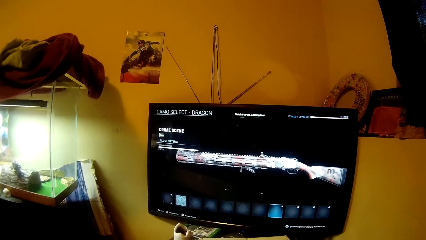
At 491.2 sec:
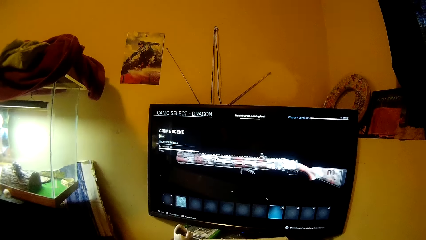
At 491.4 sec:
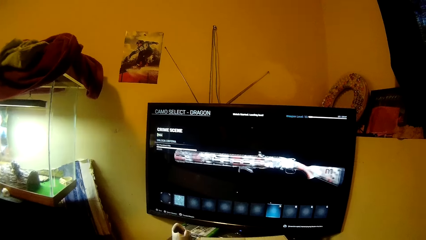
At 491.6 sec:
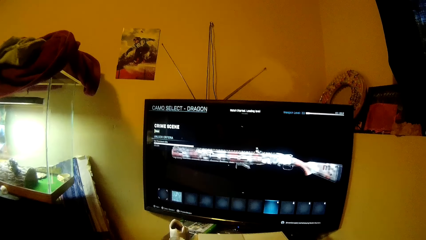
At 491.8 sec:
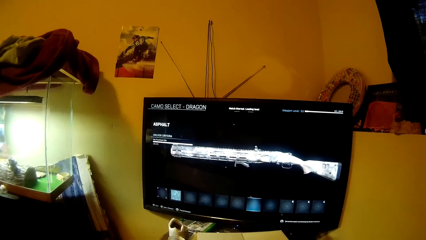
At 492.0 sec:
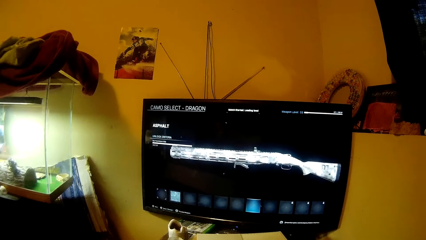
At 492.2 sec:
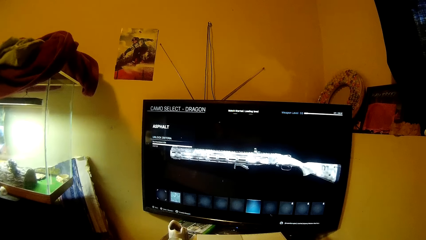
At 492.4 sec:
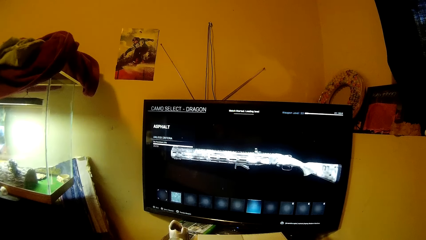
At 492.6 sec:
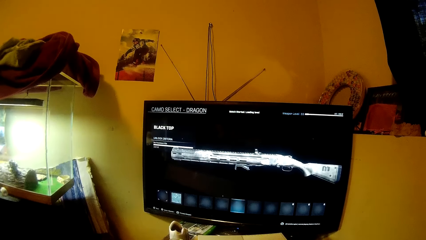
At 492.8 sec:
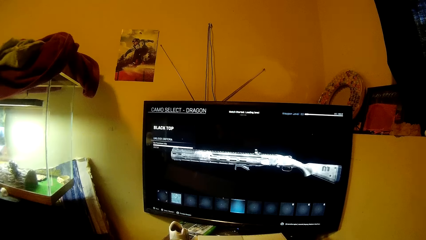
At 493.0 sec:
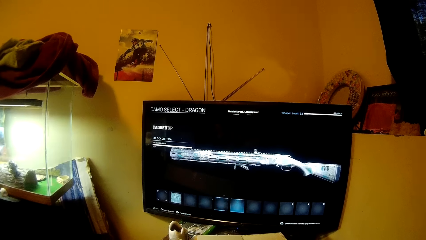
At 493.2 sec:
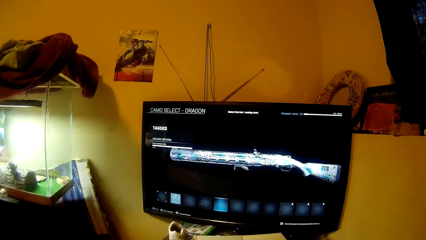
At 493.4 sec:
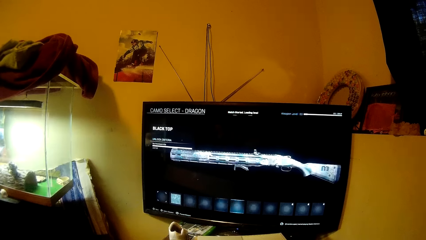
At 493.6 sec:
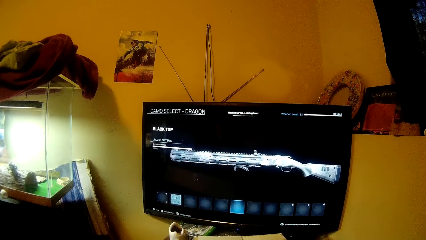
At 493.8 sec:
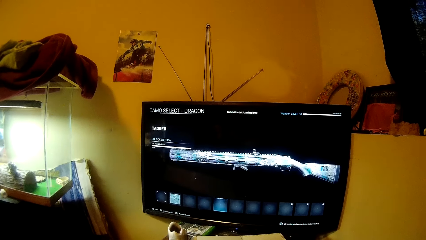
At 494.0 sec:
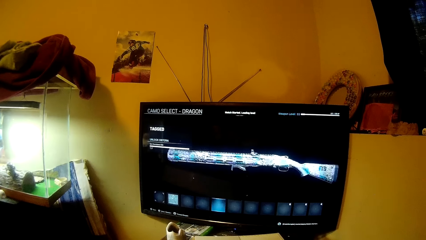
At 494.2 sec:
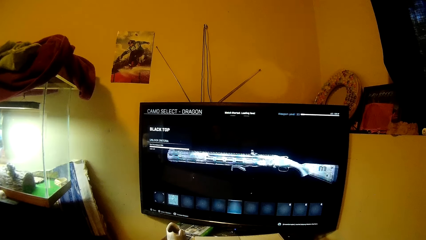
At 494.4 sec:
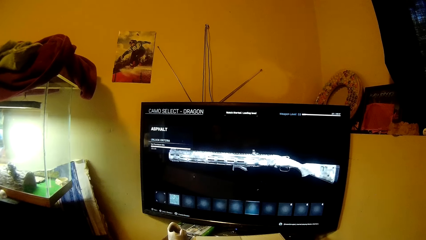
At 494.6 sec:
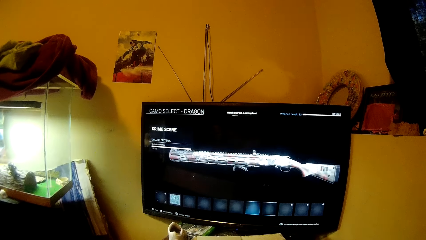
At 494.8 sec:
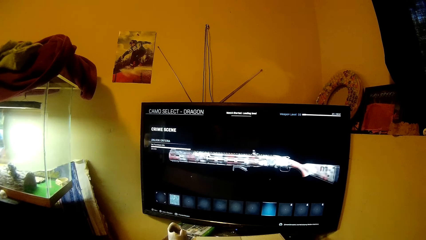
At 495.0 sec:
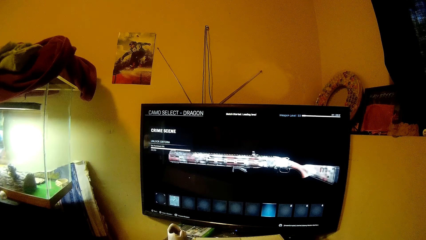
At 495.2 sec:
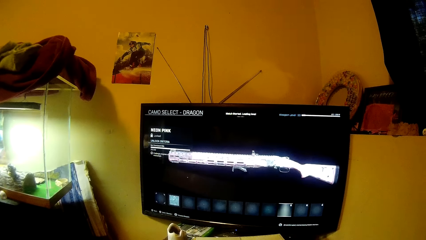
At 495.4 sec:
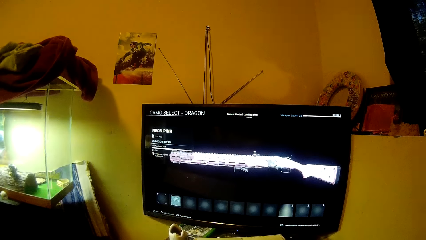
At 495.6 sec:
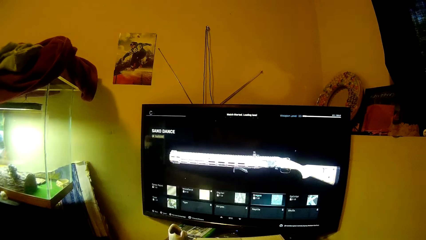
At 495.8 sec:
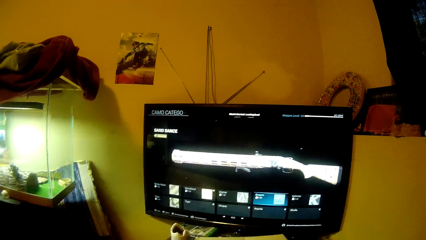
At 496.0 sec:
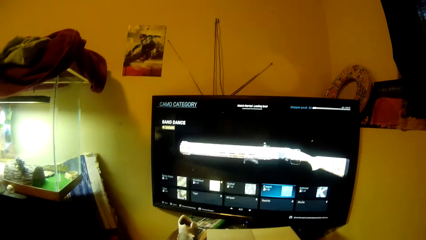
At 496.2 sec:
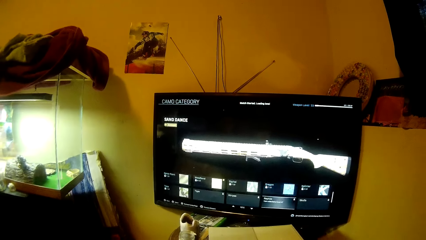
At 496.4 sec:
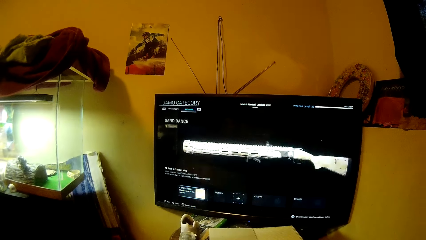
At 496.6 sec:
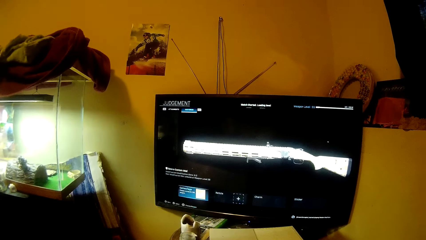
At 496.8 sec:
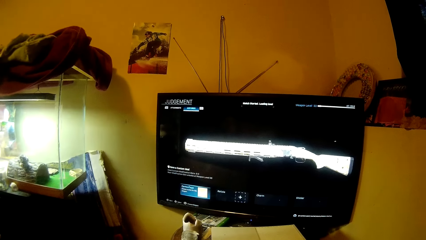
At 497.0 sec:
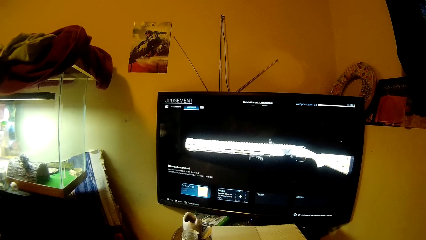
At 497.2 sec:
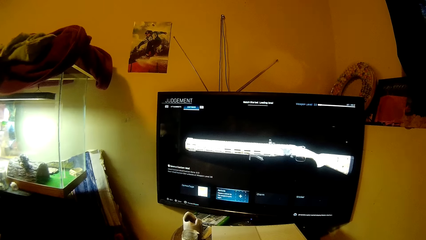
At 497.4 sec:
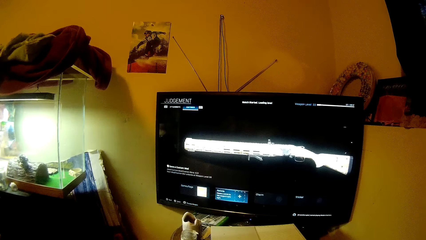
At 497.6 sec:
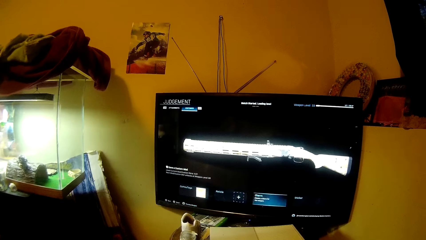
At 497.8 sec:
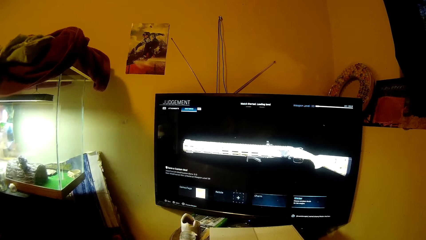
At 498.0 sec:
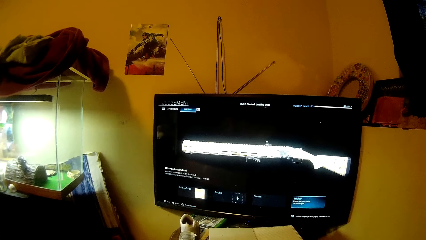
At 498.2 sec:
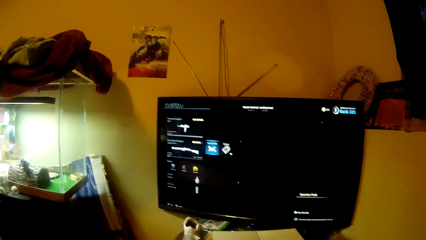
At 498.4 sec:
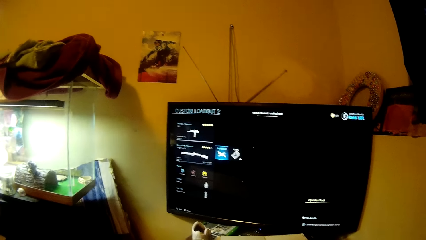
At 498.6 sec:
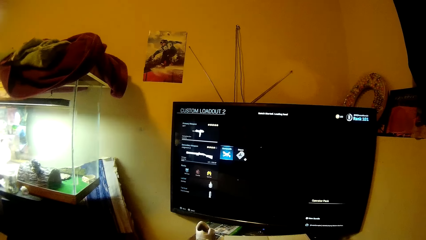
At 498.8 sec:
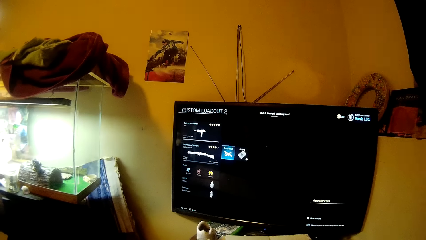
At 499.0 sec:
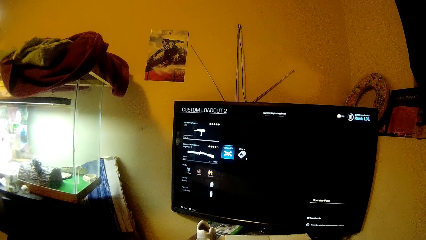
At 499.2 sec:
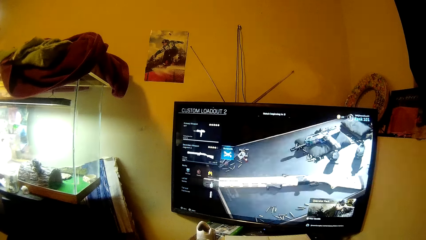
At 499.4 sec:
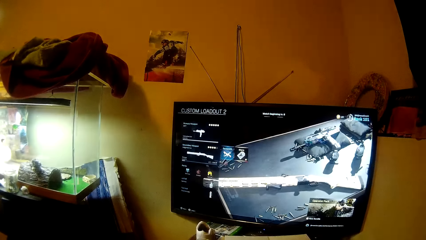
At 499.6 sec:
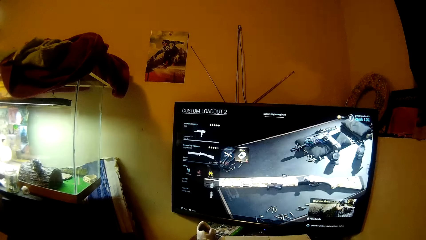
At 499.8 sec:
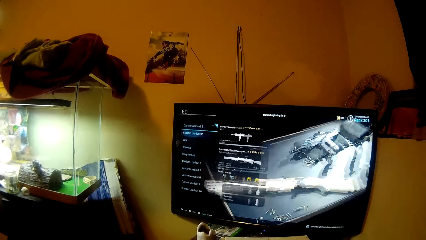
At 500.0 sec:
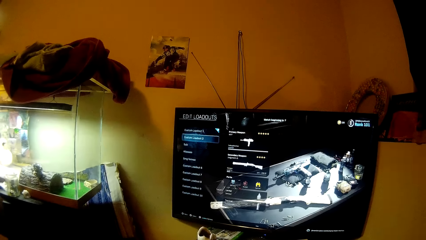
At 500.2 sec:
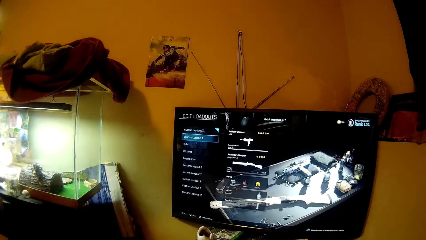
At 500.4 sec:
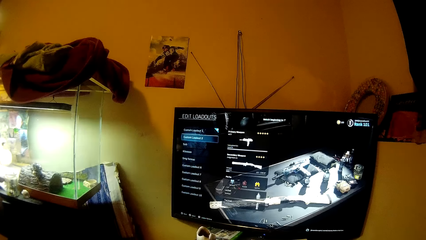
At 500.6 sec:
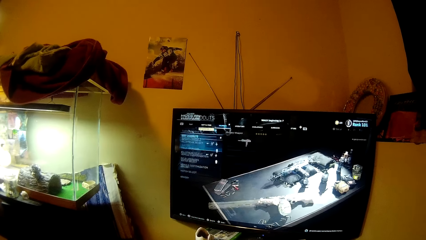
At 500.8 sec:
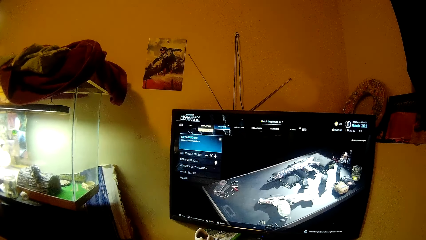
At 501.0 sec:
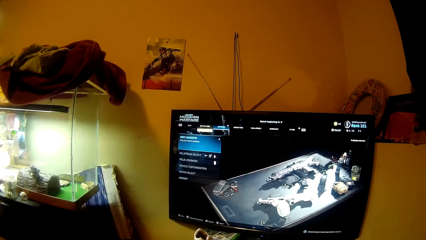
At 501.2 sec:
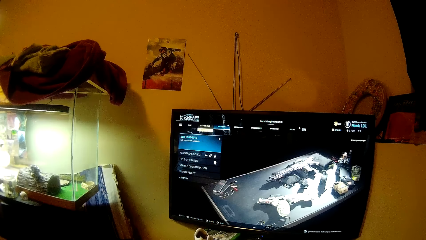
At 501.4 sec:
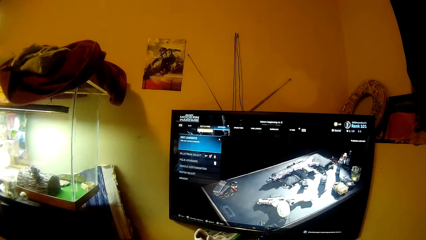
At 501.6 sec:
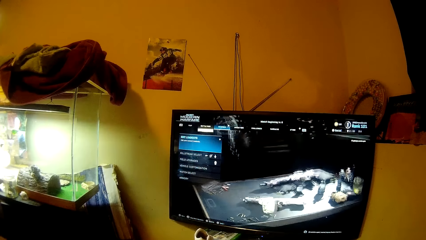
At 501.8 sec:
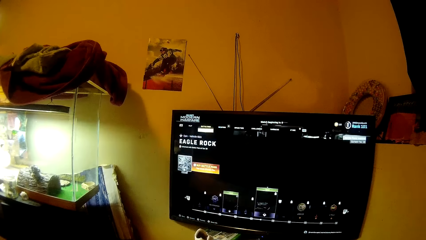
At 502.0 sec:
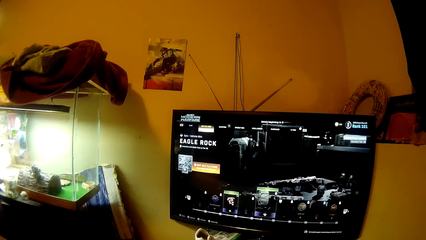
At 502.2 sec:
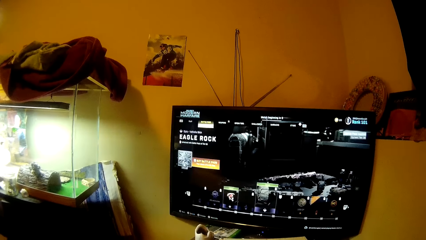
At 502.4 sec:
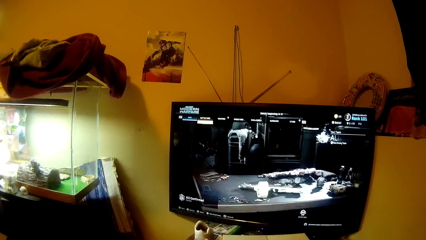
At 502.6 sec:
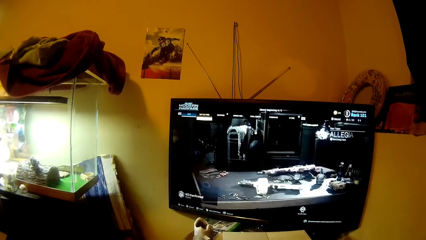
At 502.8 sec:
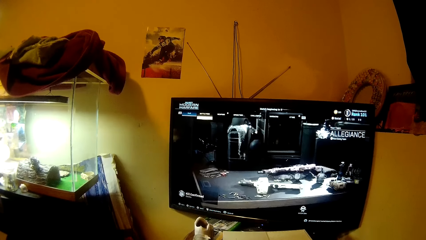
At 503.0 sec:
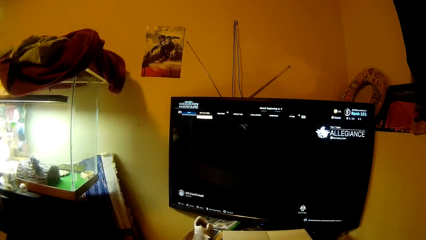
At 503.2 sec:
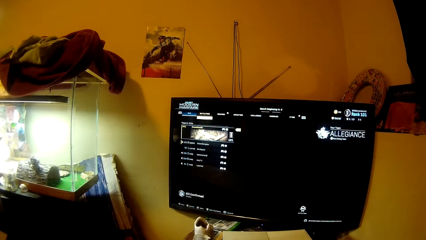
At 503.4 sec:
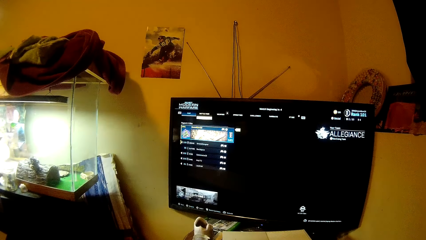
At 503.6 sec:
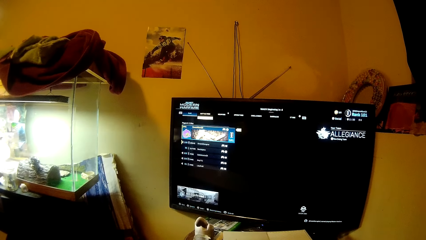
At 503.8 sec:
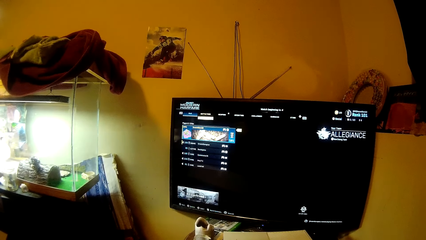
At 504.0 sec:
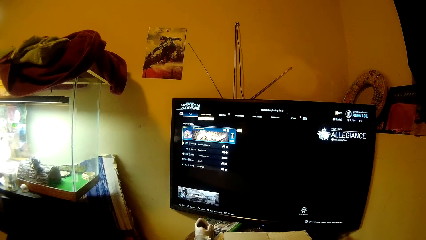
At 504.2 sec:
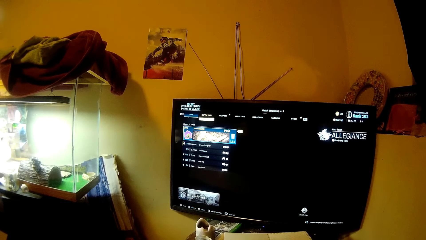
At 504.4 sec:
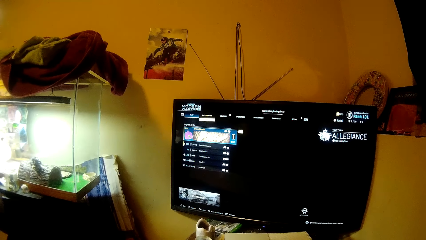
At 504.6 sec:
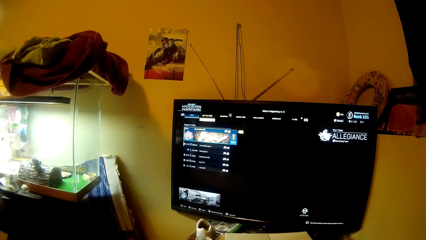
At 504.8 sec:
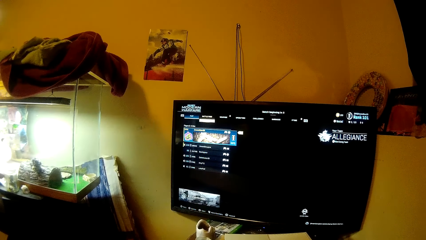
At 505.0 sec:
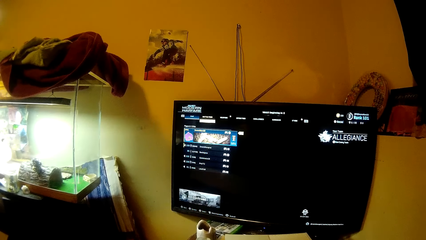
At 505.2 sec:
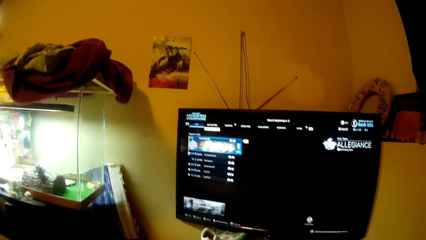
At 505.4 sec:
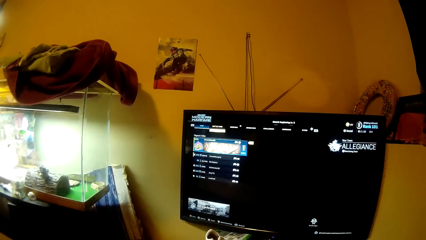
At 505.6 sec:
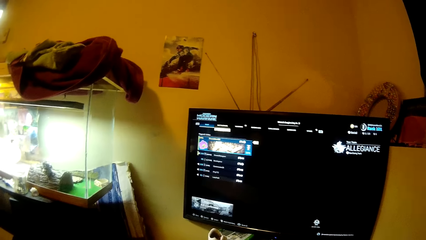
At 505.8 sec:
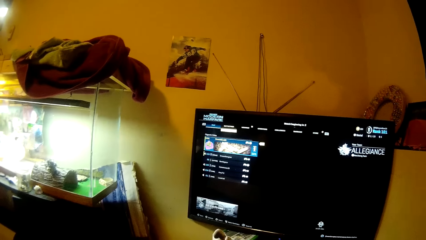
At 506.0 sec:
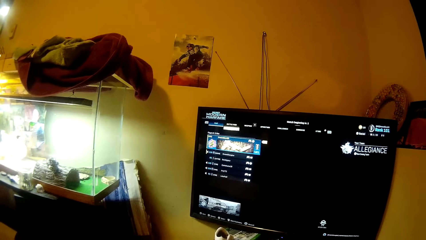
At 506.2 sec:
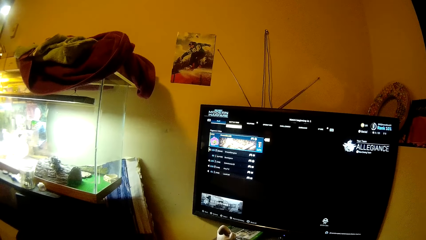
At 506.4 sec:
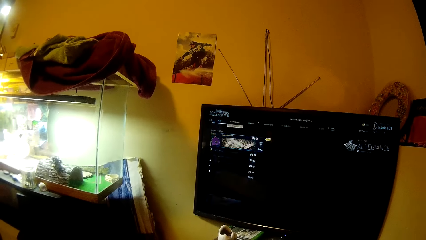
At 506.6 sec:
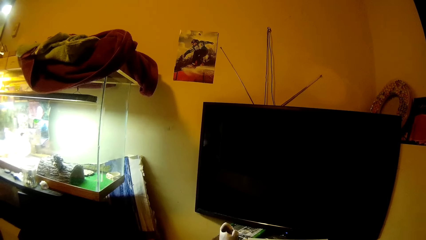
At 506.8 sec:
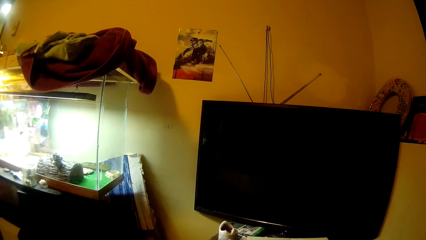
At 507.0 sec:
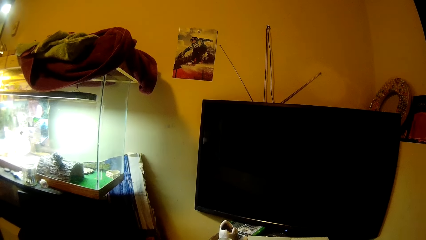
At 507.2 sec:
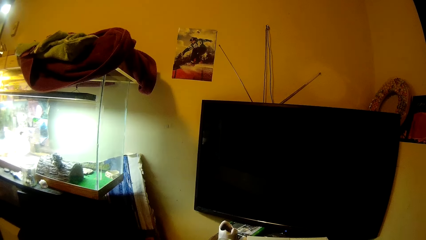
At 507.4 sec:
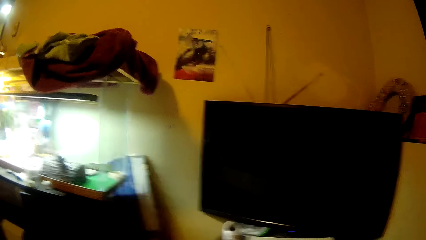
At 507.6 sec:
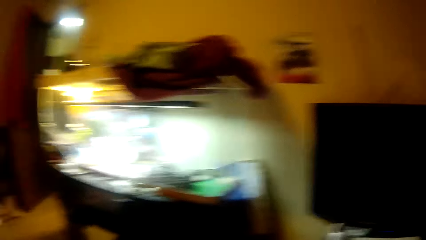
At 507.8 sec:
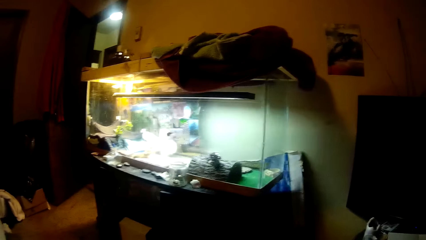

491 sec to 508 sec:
The camera wearer starts the game again. They started the game again.
